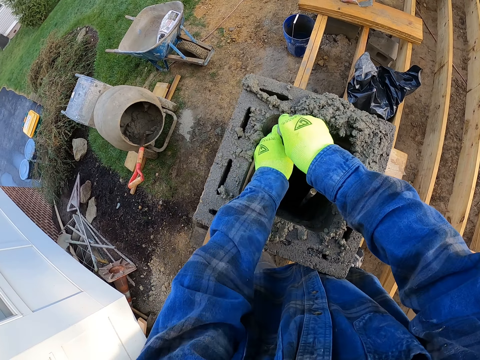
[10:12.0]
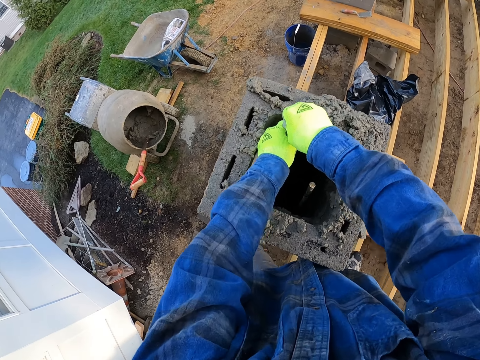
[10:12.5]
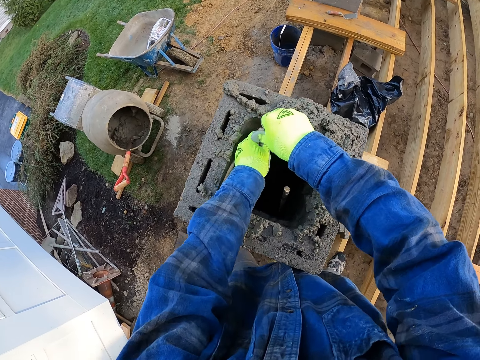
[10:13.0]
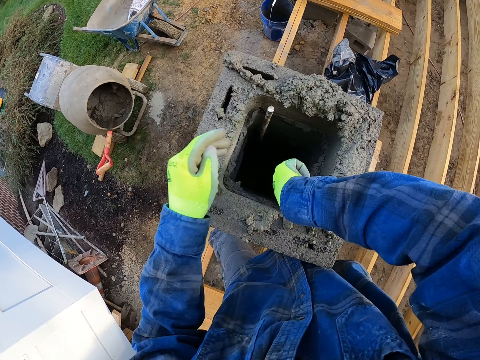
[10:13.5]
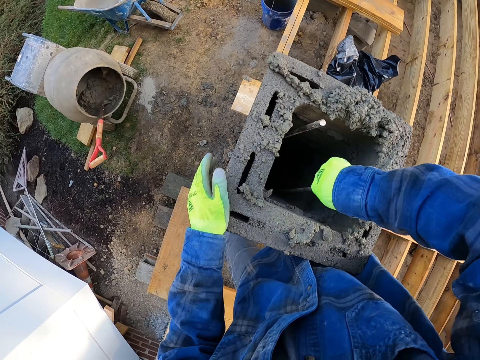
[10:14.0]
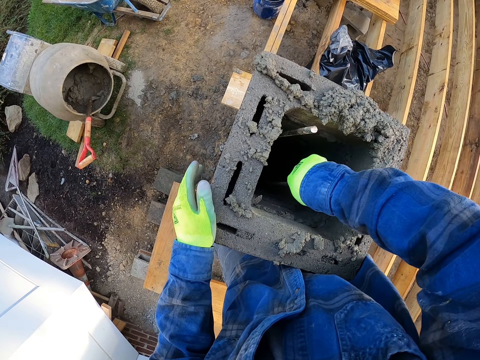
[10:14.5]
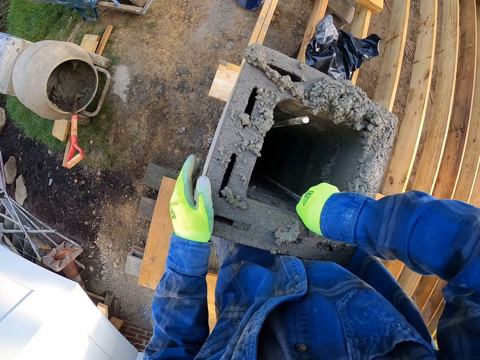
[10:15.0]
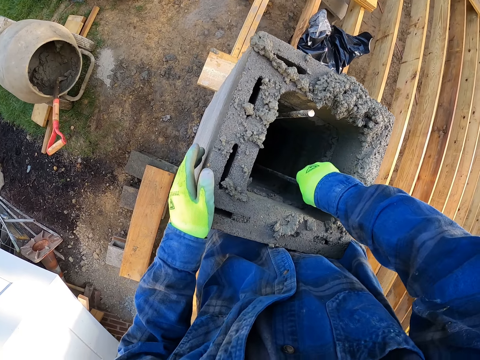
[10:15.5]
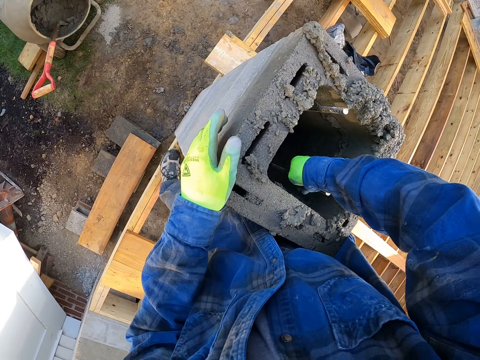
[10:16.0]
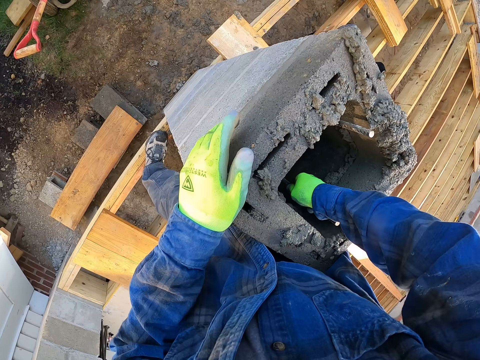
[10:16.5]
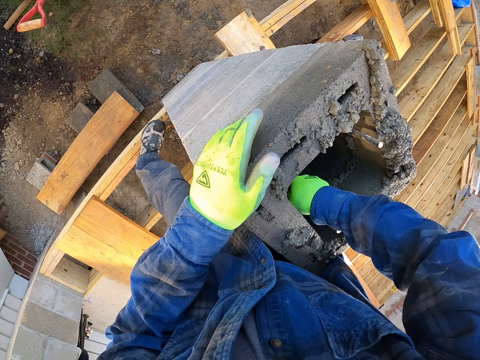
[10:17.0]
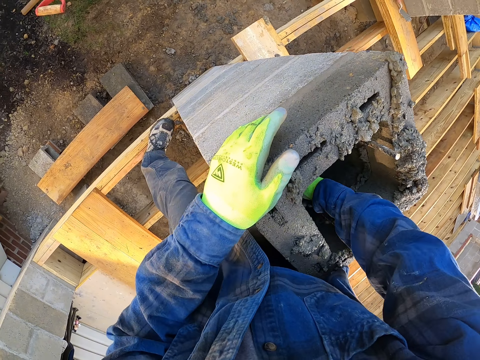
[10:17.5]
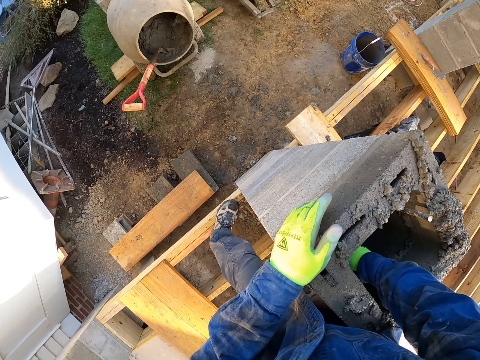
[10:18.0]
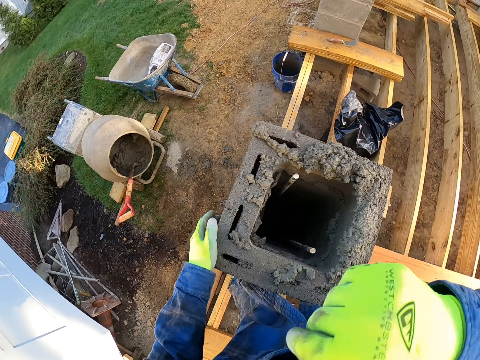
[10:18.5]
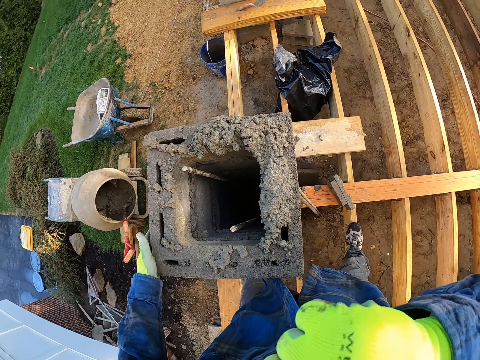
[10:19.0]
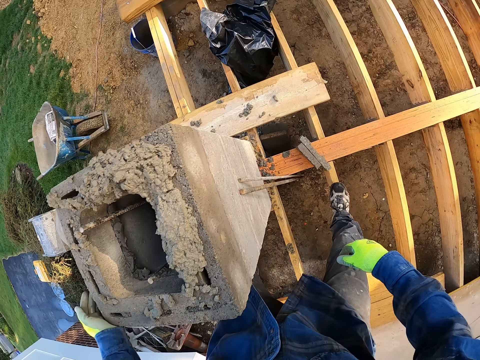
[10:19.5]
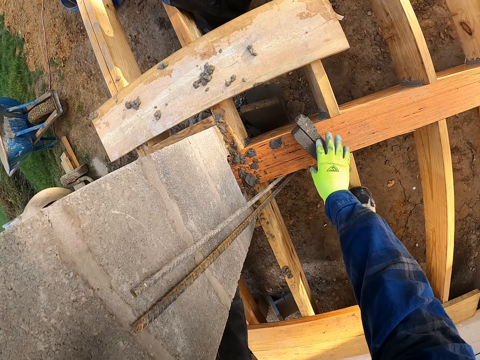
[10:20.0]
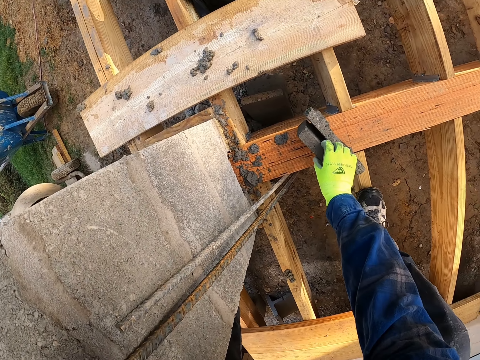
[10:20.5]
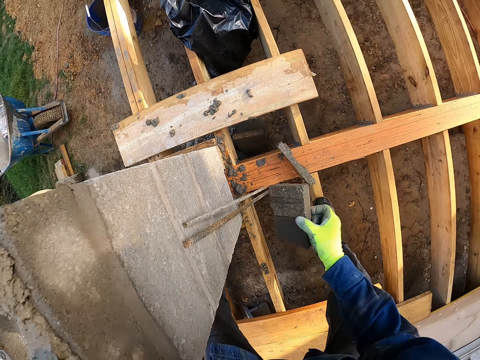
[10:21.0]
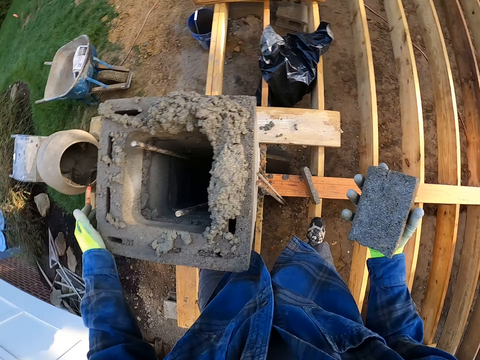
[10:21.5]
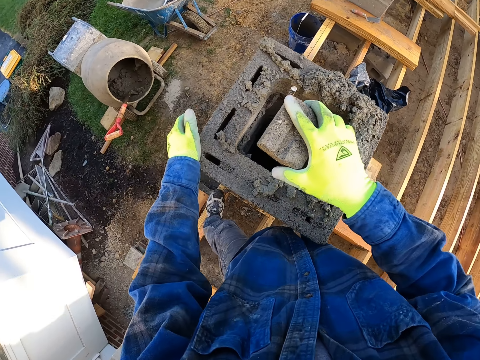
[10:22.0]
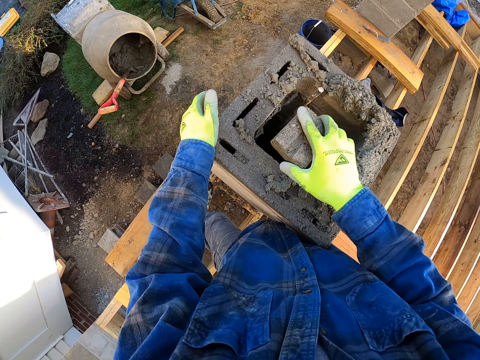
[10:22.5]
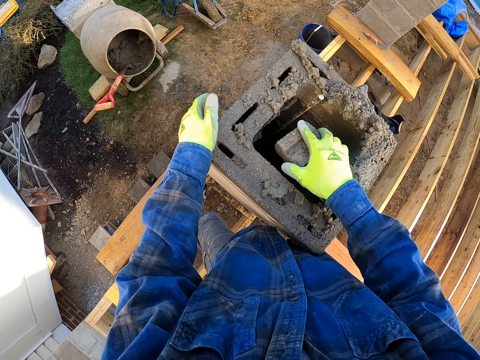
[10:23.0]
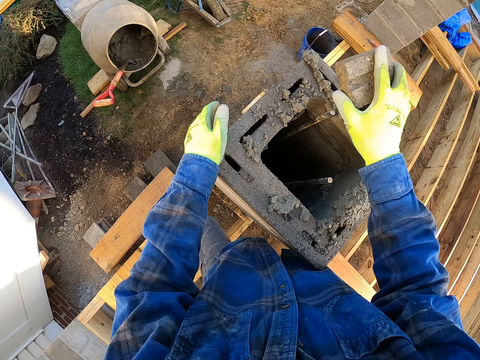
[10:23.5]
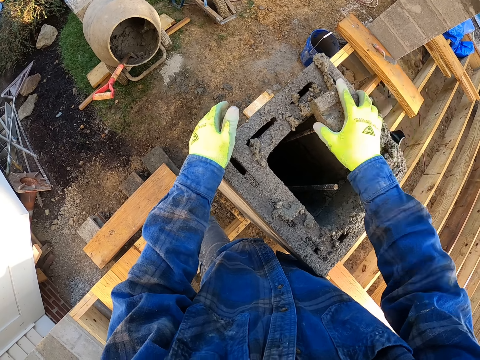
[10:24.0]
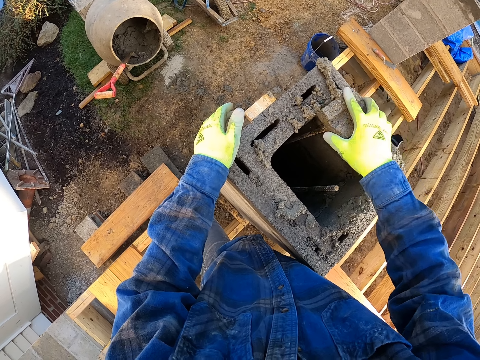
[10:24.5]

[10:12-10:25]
The camera wearer adjusts the reinforcement steel. He touches his face. He picks up a brick from the wooden foundation. He hits the reinforcement steels in the pillar with the brick to fit in.

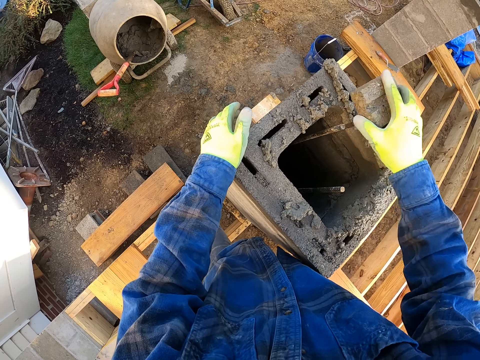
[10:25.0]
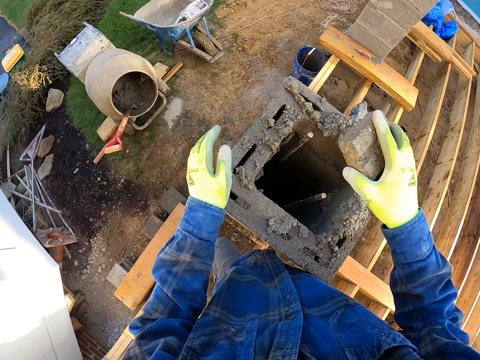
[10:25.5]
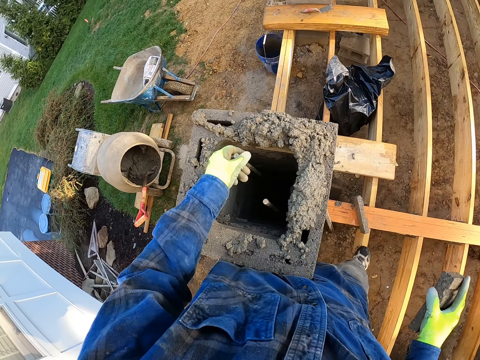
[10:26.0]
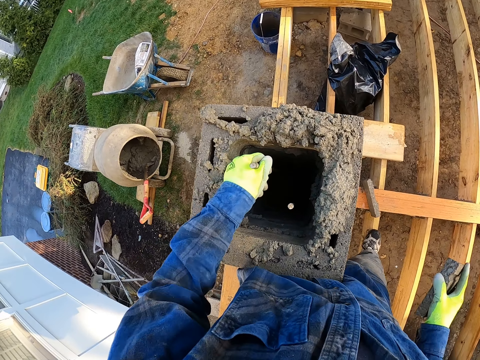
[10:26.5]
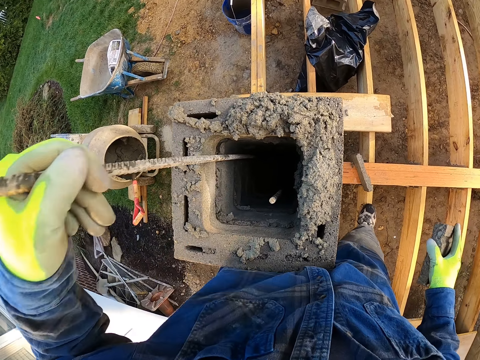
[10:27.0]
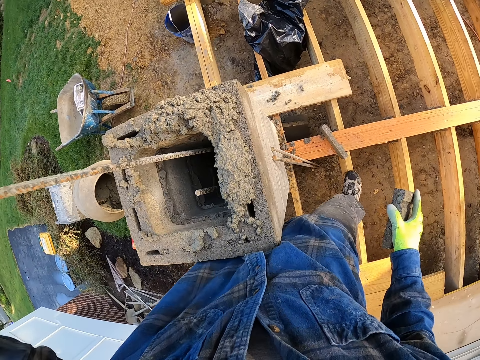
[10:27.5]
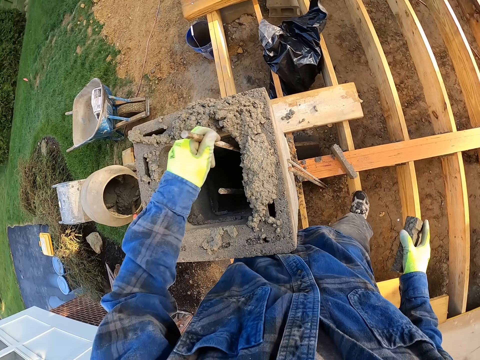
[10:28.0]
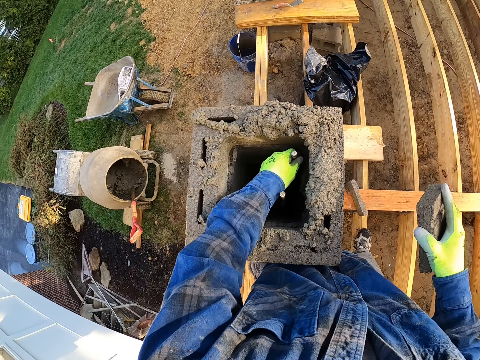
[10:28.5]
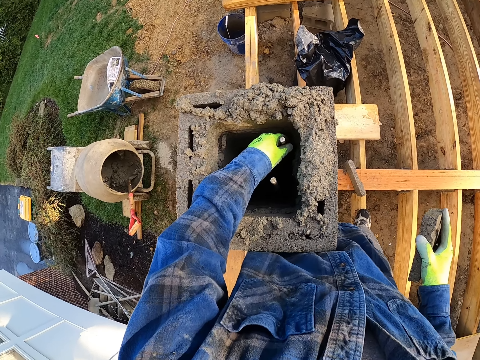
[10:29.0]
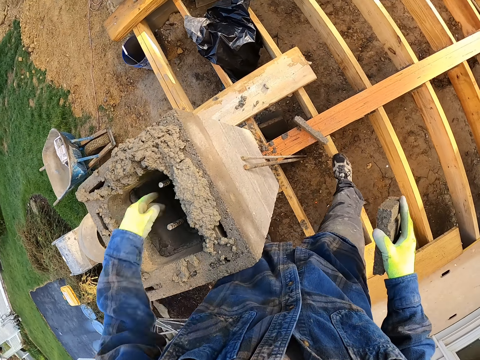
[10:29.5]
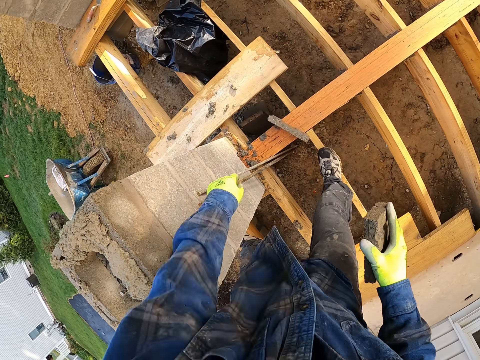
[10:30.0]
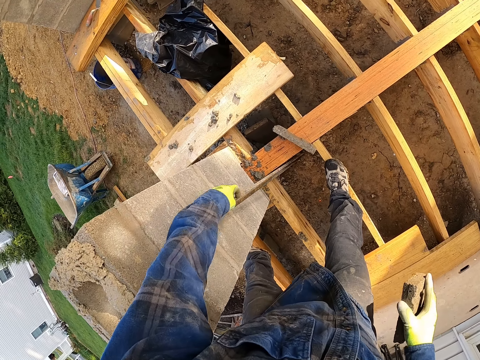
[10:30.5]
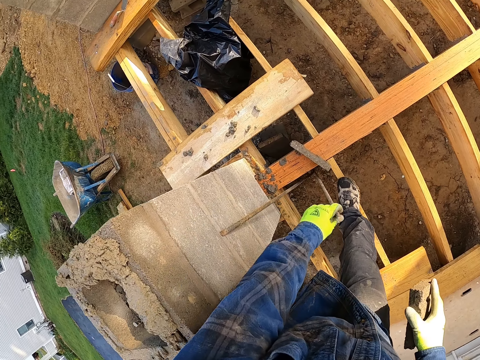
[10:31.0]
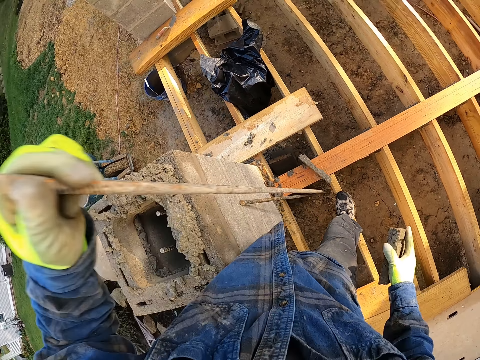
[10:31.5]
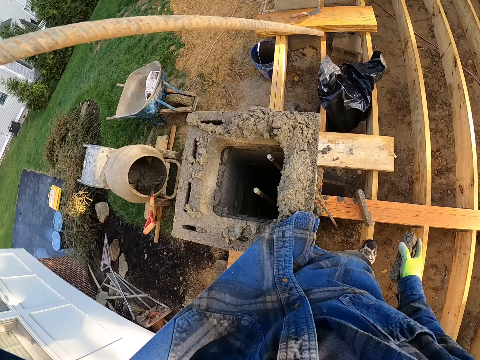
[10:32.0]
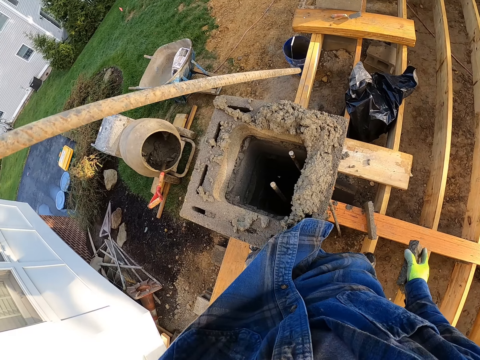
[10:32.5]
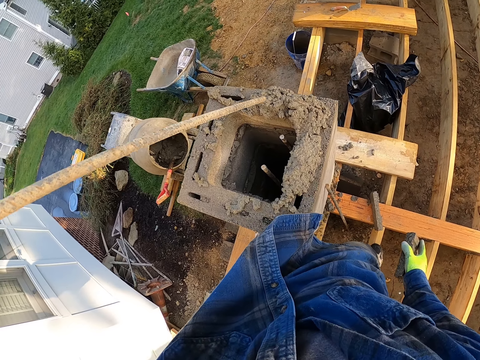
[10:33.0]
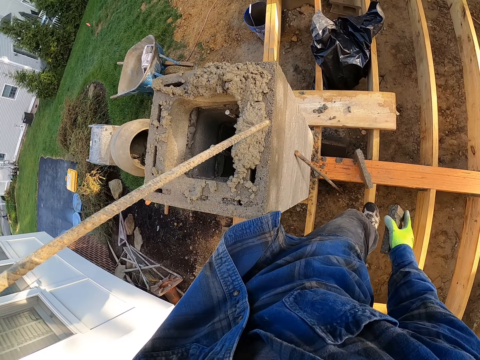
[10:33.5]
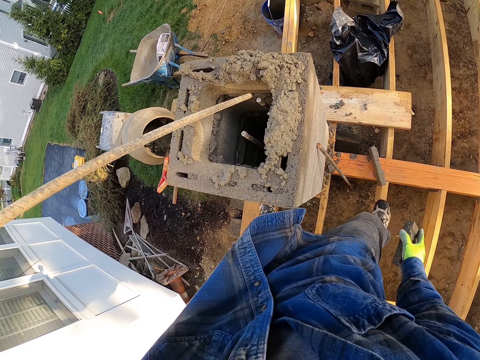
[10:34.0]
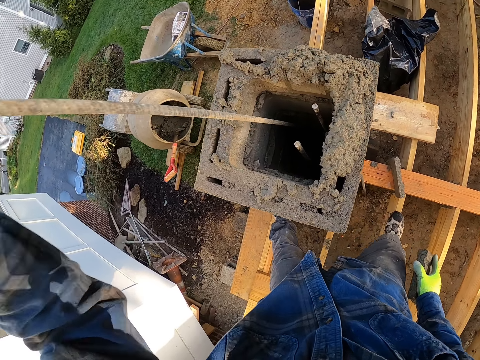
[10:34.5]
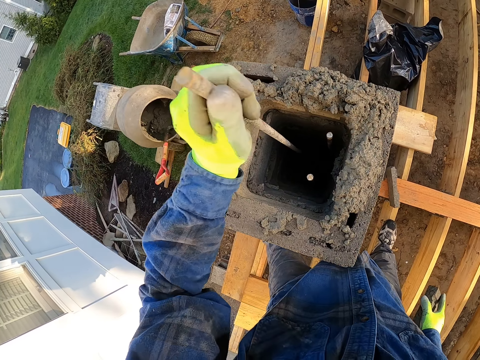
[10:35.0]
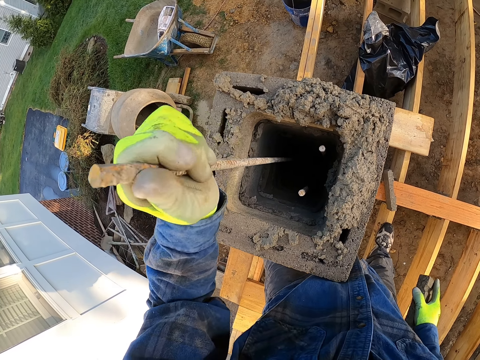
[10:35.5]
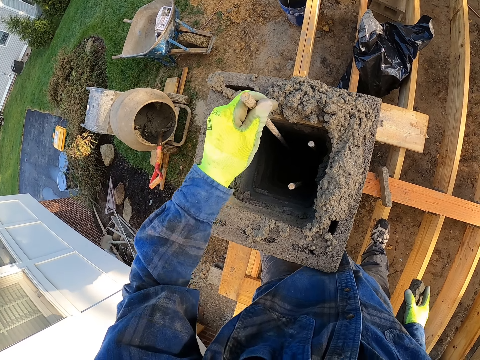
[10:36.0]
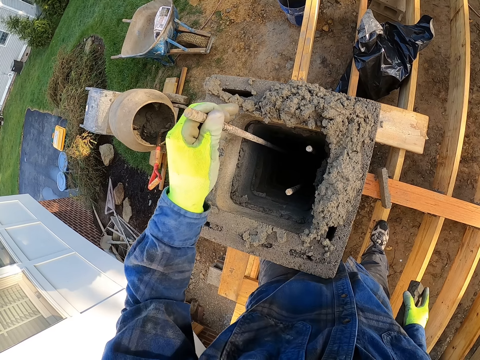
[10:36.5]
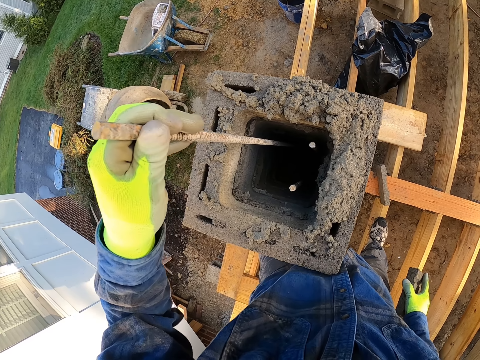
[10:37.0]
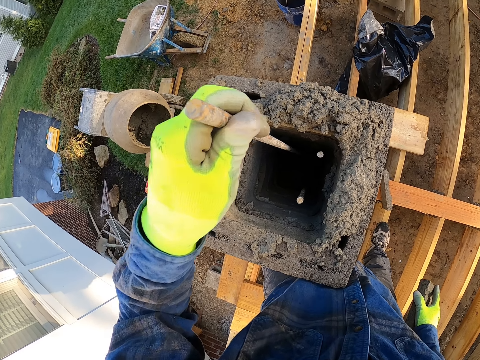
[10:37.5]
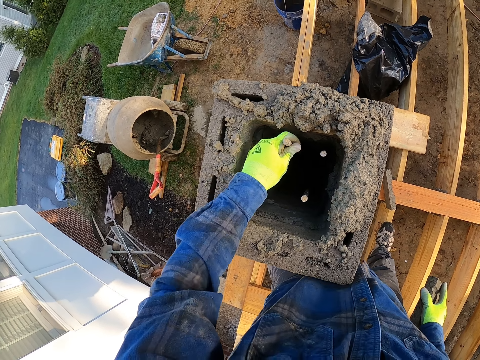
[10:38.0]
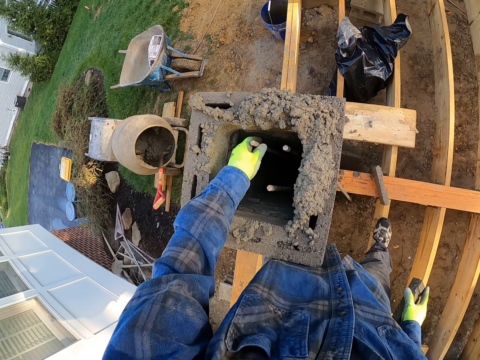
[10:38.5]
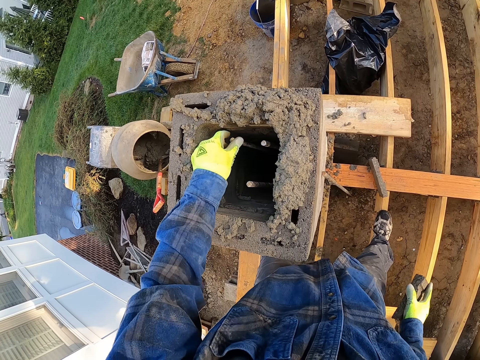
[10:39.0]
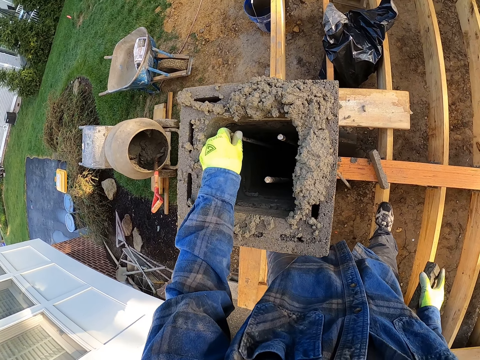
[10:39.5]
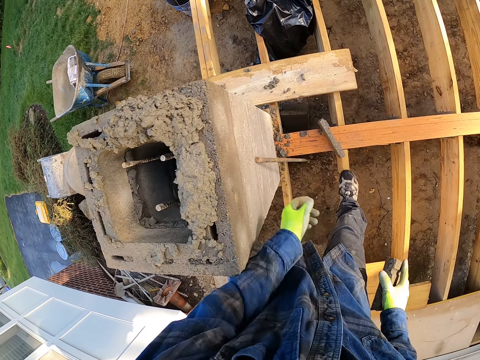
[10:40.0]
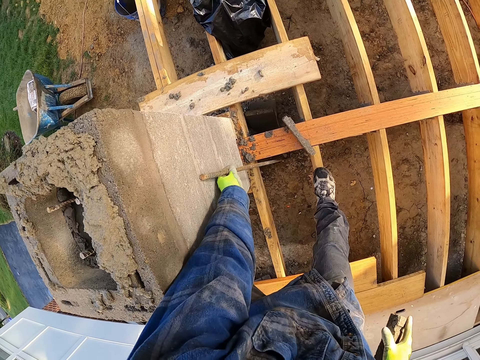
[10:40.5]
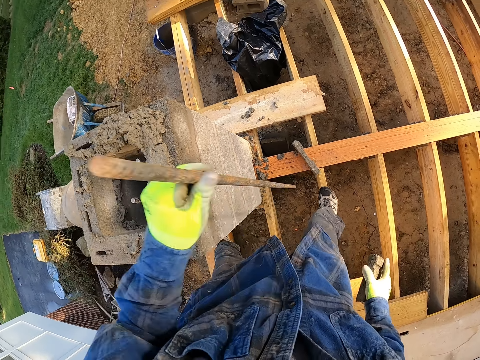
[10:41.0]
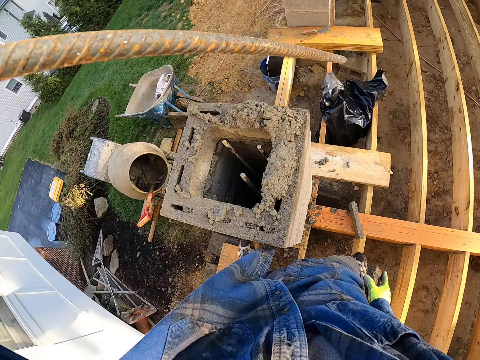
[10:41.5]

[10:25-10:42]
The camera wearer brings out the reinforcement steel from the pillar. They put the reinforcement steel in the corner of the pillar. They pick up a reinforcement steel from the ground. They put the reinforcement steel in the corner of the pillar. They adjust the reinforcement steel. They pick up the reinforcement steel from the ground.
